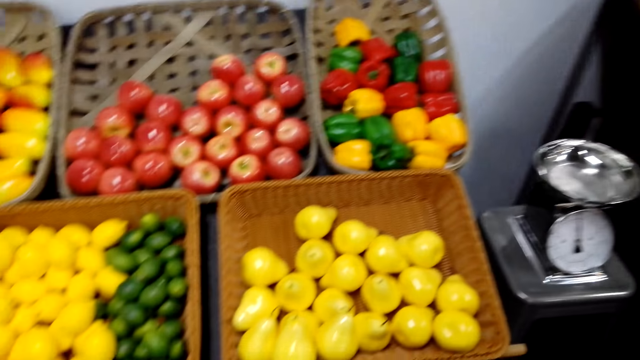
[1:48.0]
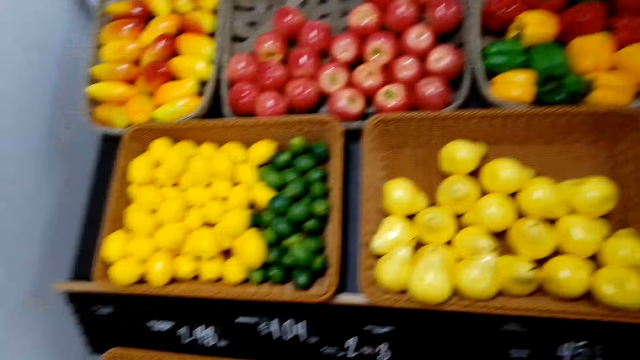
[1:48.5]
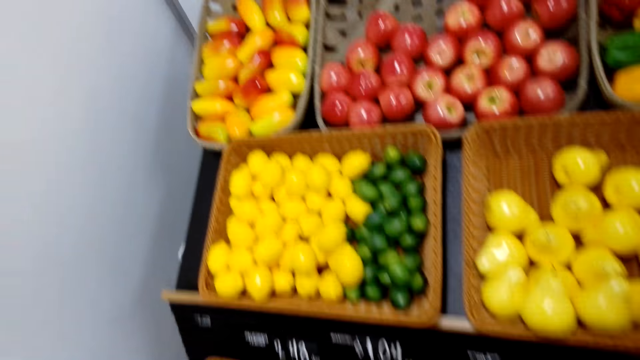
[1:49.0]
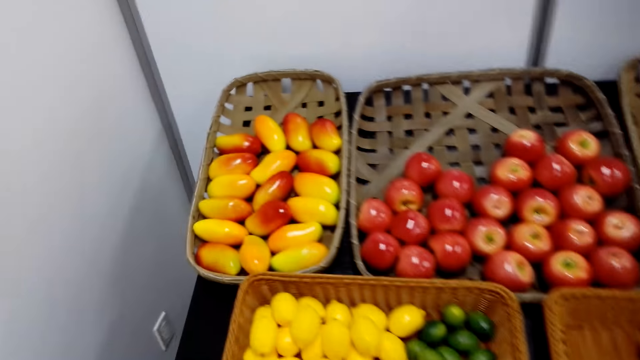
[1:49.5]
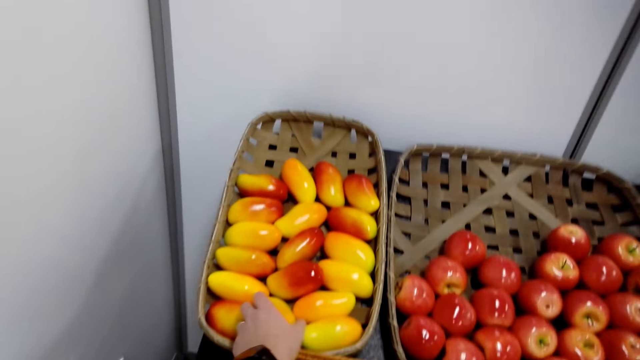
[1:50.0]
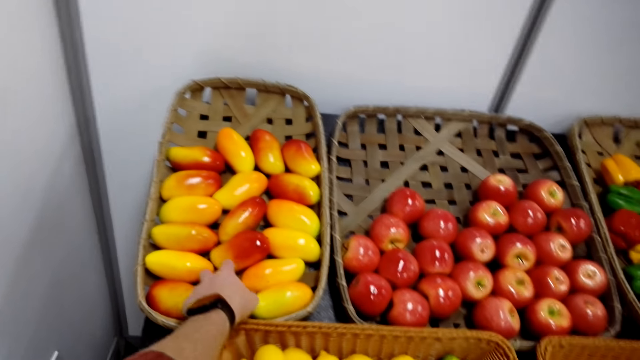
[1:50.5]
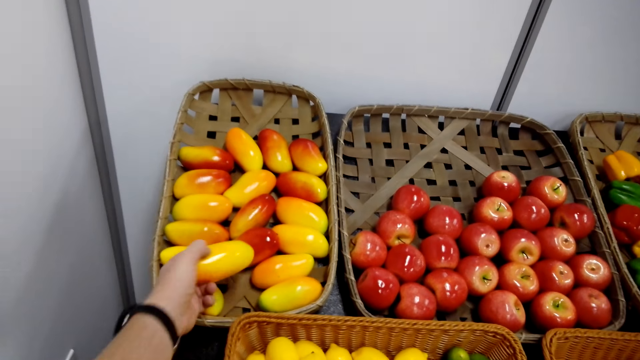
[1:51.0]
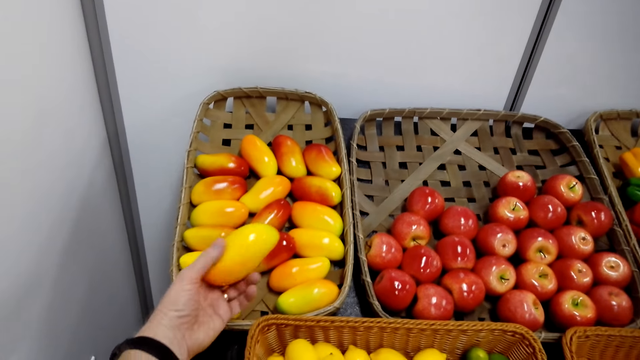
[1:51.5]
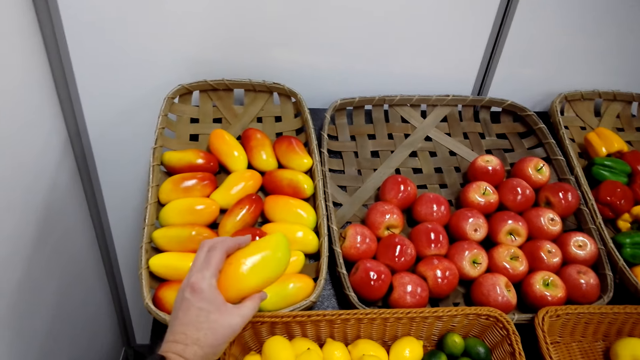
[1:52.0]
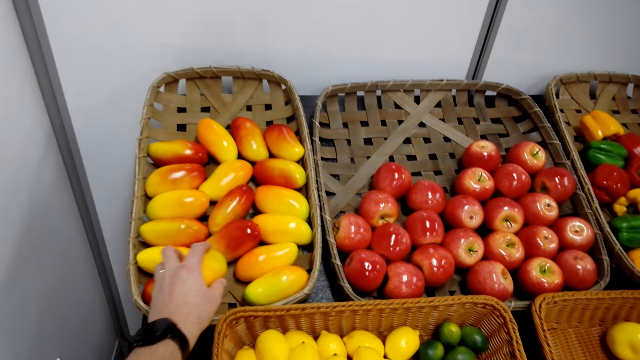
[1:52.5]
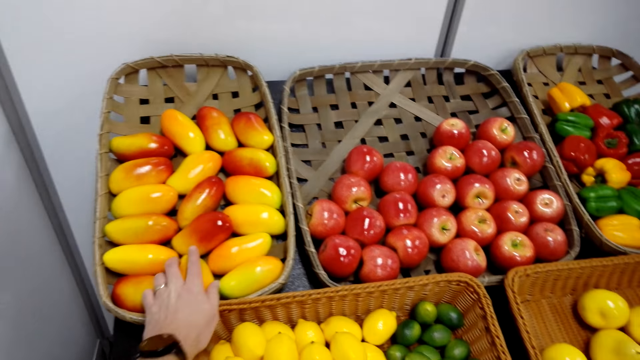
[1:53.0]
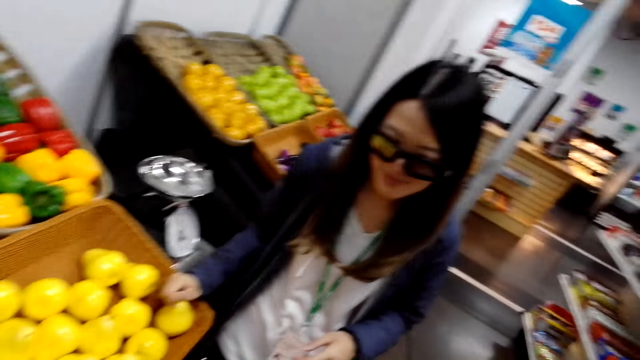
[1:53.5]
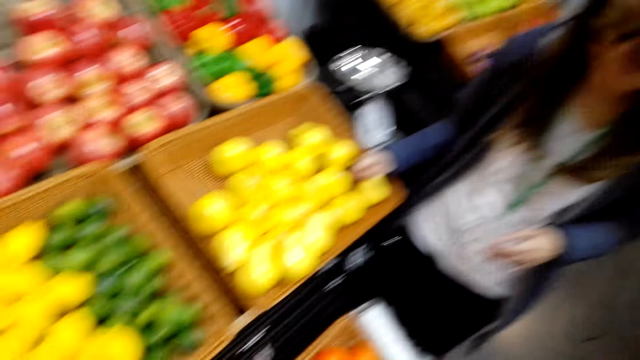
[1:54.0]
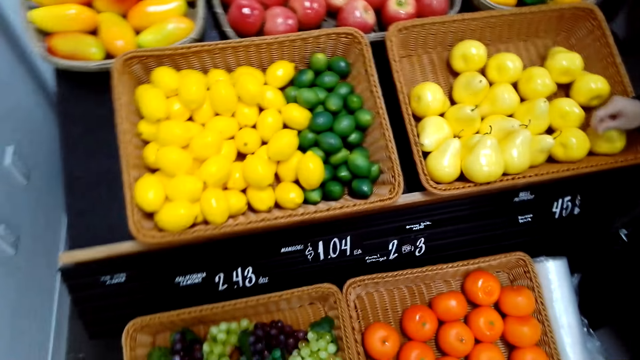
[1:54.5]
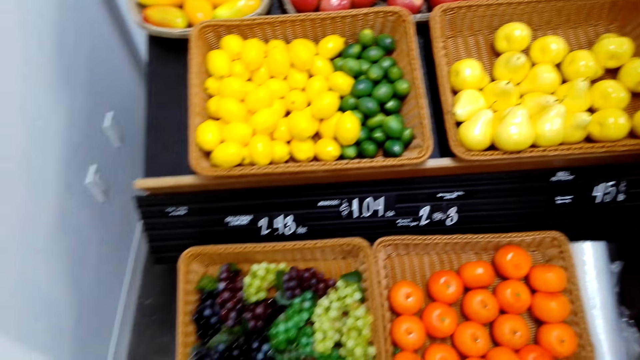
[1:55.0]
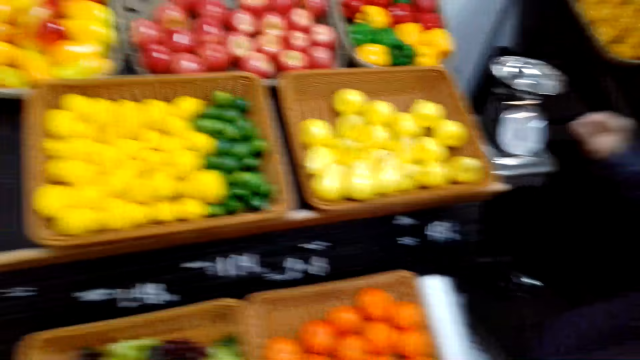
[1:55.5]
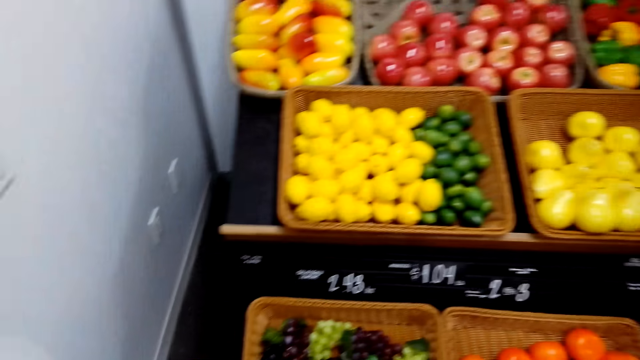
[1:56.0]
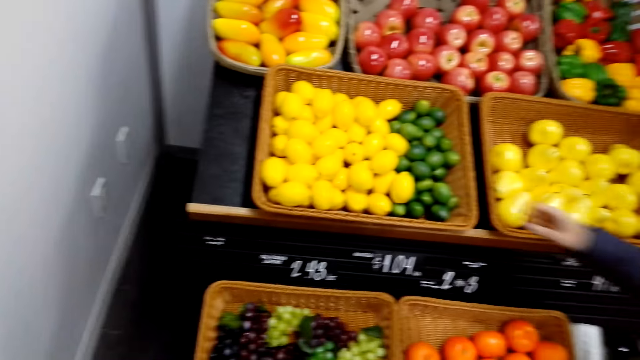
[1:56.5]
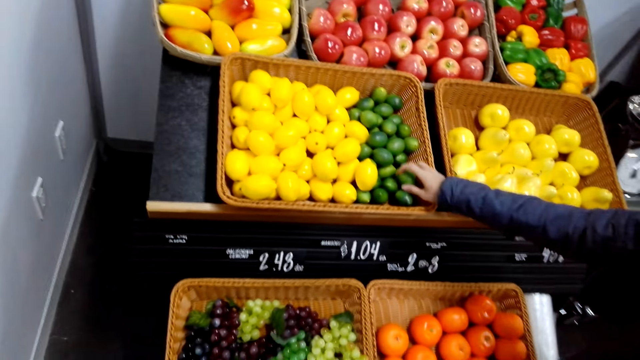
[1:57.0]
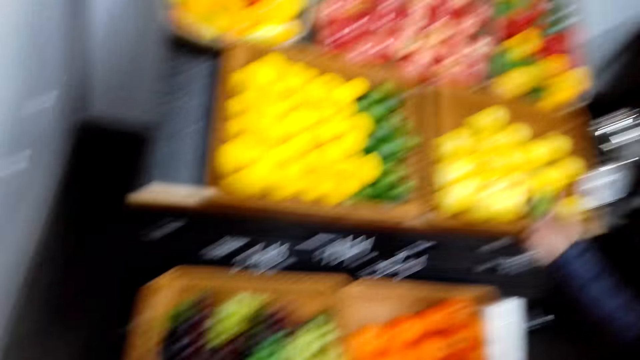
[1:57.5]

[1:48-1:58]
The camera wearer picks a mango from a basket. They speak to a lady. They look at the mango. They put the mango in the basket. The lady touches a pear on the basket. She lets go of the pear.

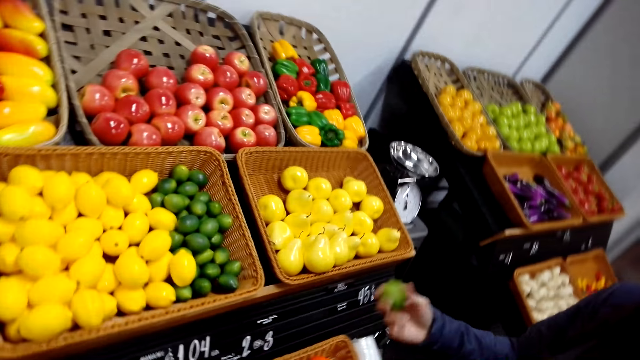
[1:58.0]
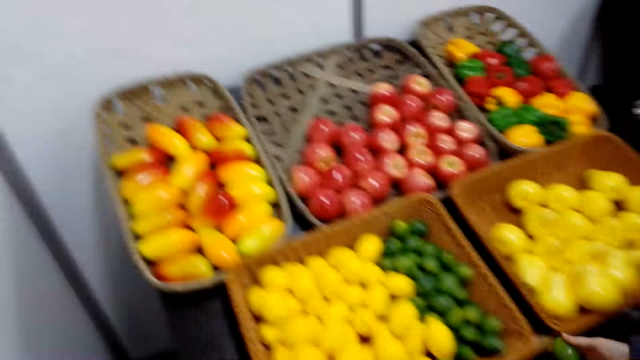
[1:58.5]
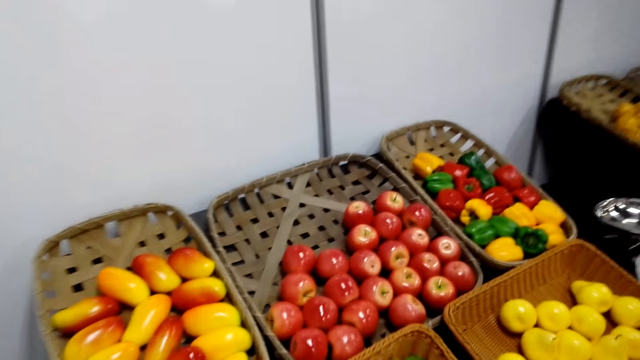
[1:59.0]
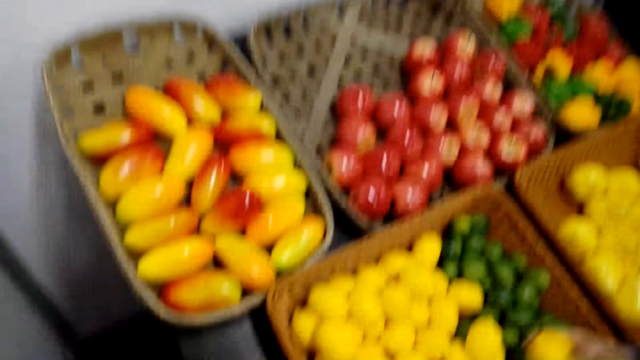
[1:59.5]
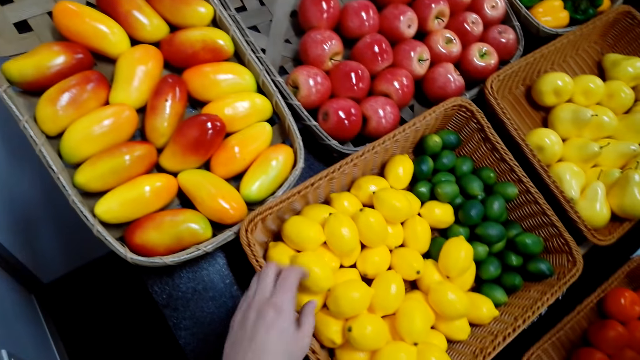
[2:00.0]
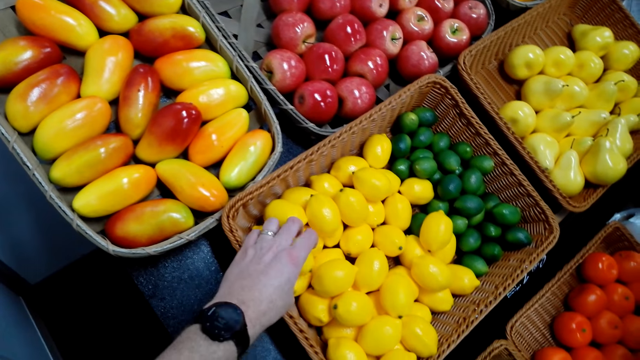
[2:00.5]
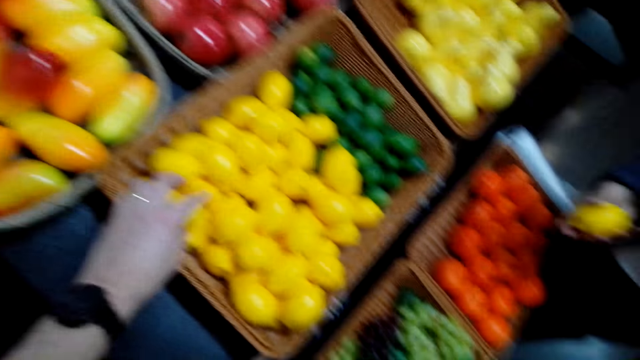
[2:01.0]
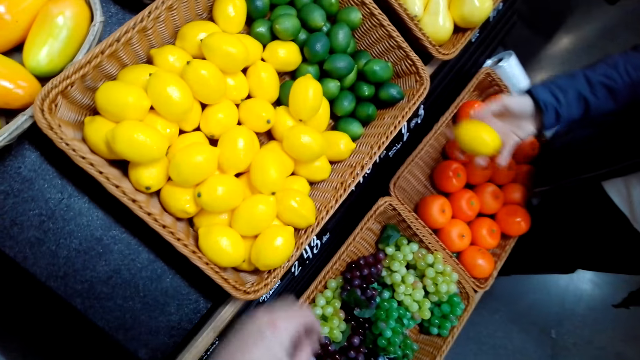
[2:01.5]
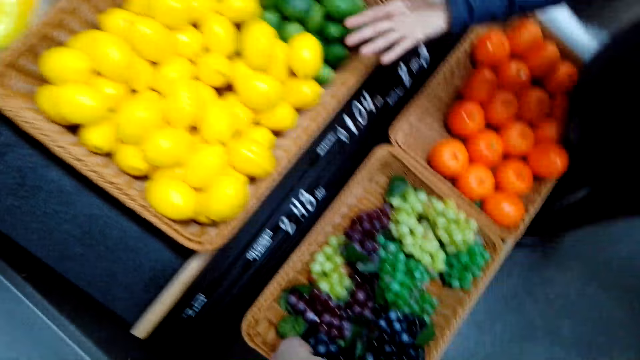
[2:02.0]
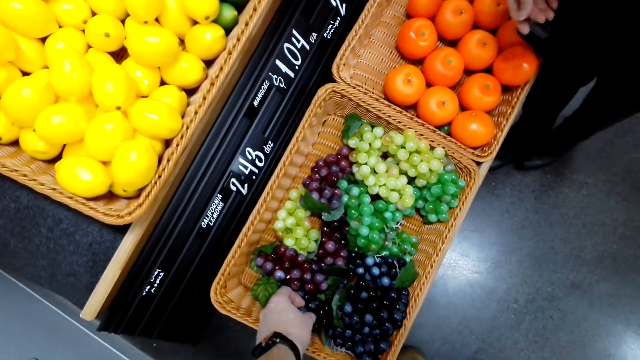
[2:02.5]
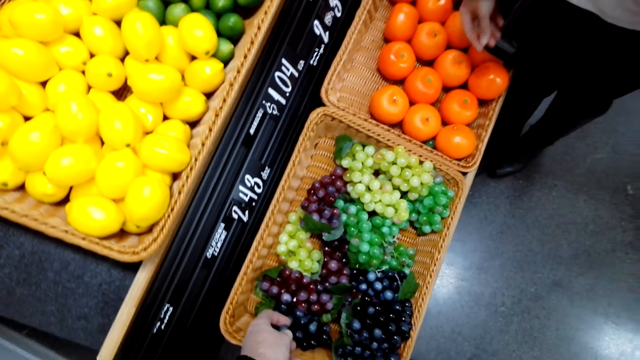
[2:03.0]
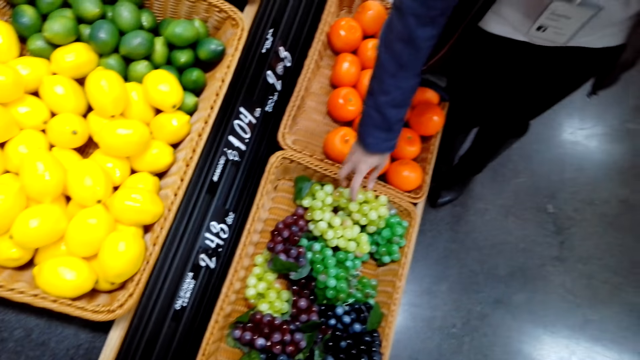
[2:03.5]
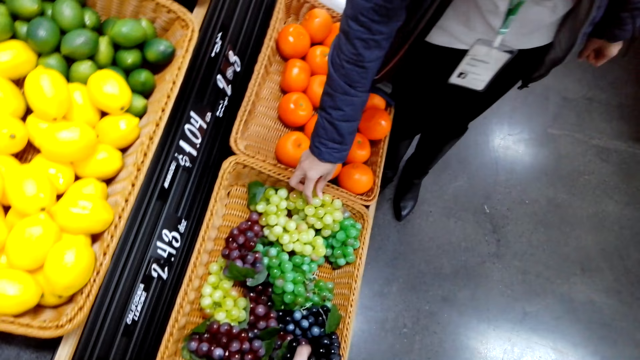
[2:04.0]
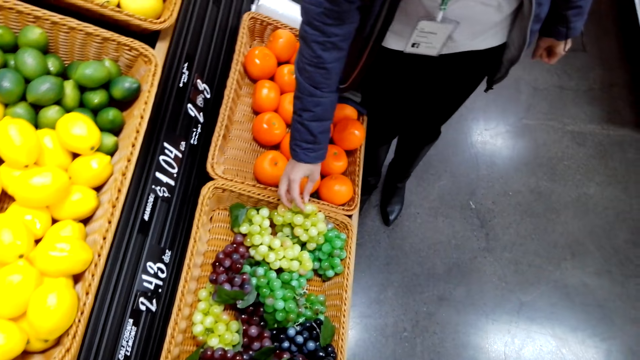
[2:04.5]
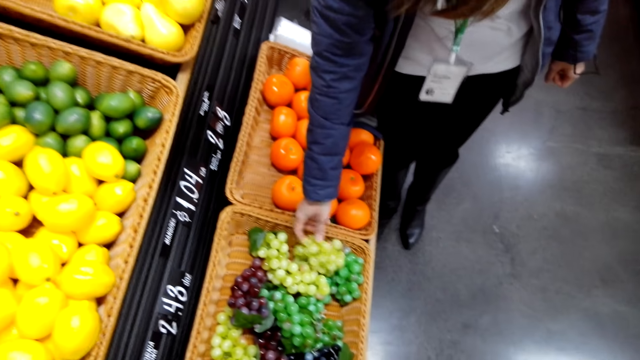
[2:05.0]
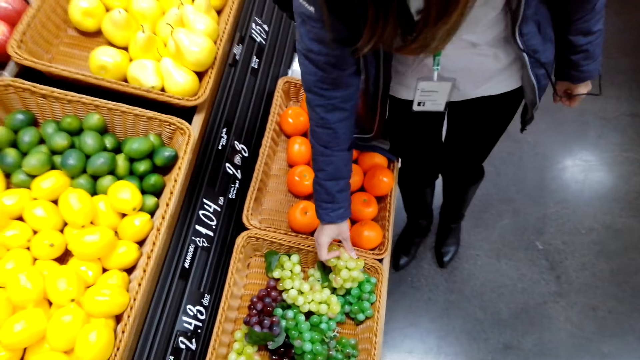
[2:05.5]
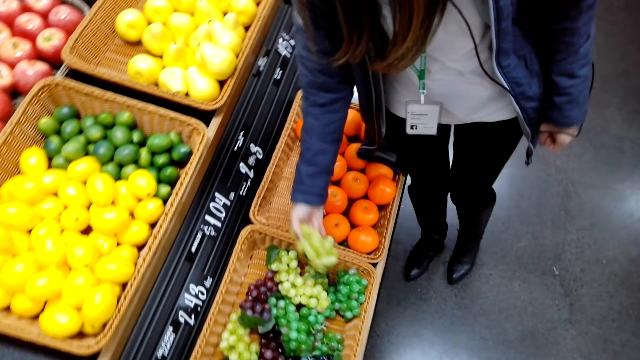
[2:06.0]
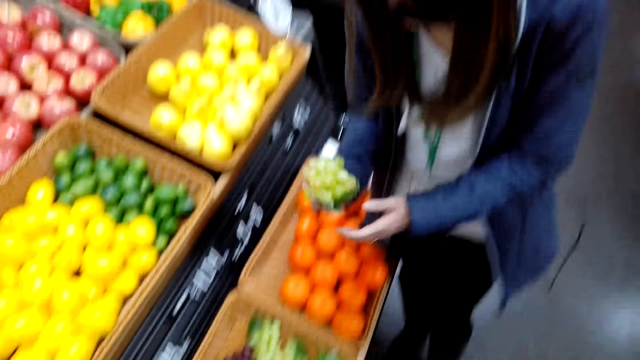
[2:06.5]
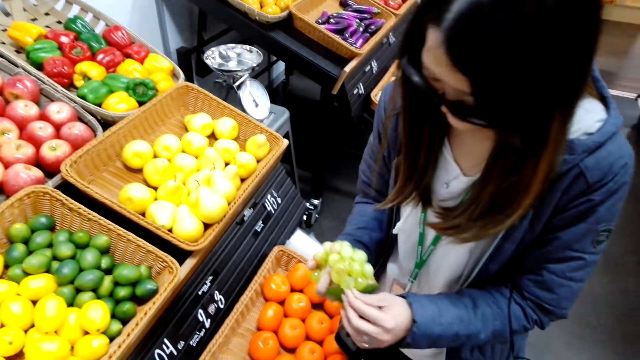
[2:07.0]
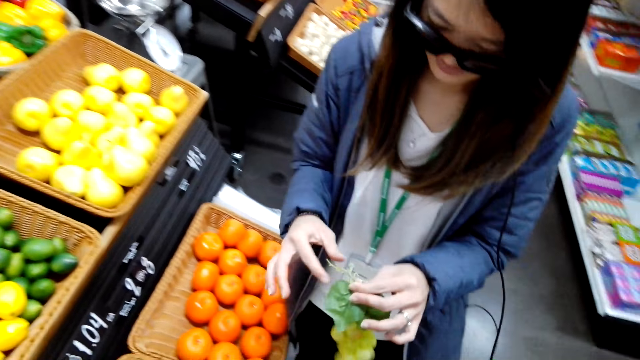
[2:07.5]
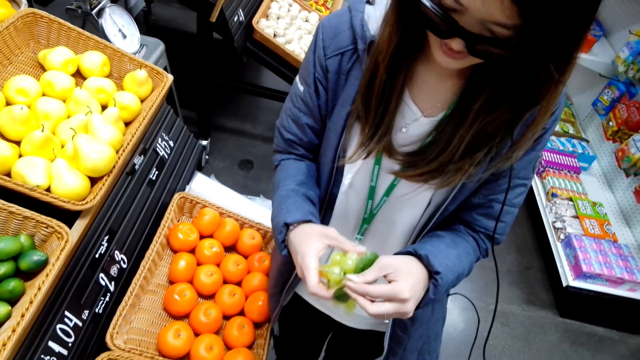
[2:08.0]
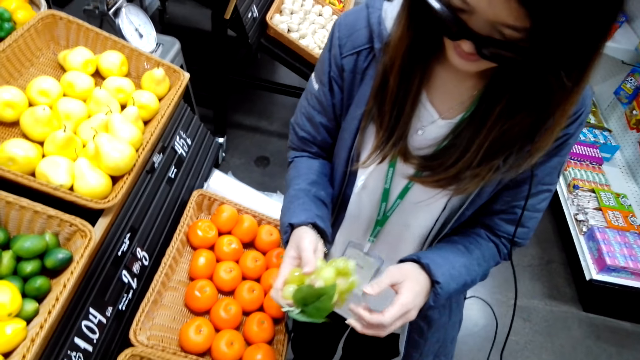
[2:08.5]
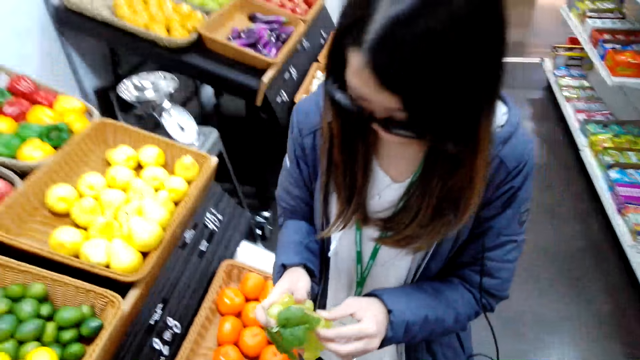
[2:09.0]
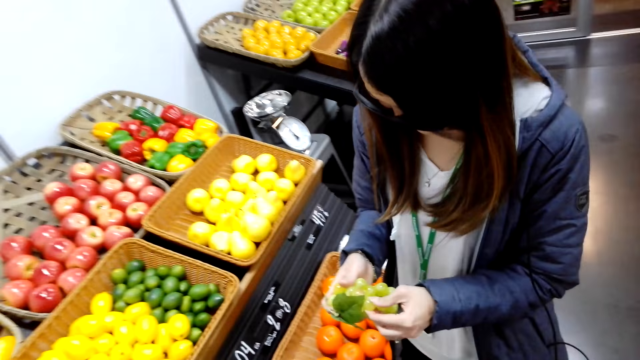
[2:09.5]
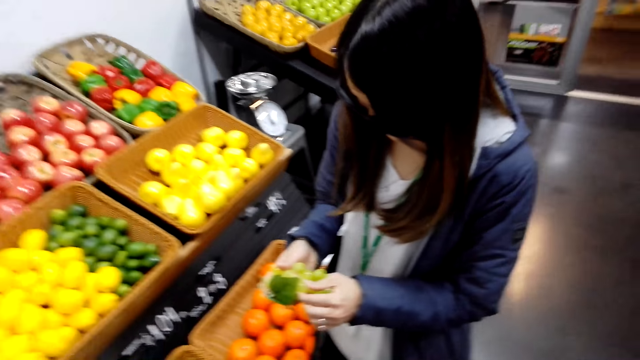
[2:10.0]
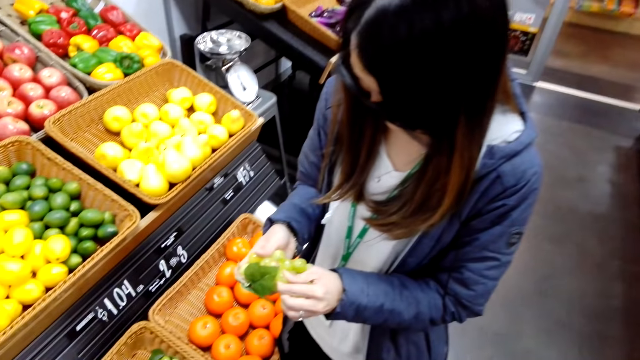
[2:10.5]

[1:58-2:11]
A lady picks a lemon from a basket. She takes a lemon from the basket. The camera wearer checks a lemon. They take the lemon from the basket. The lady drops the lemon on the basket. The camera wearer checks grapes on the shelf. They touch the grapes in the basket. The lady takes the grapes from the basket. She holds the grapes with both hands.
